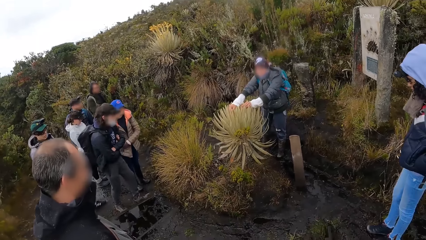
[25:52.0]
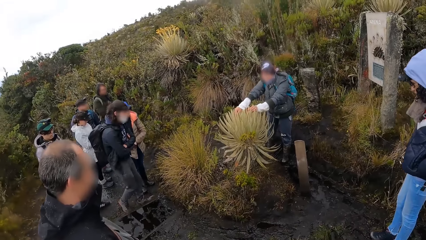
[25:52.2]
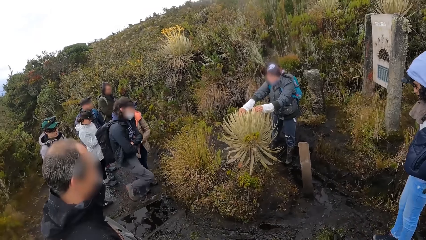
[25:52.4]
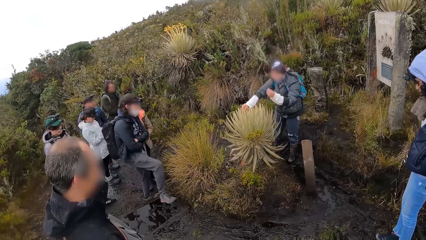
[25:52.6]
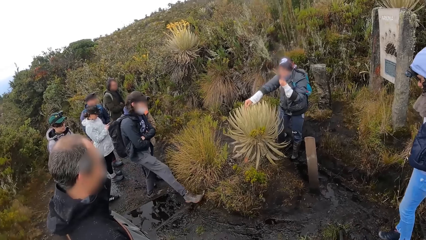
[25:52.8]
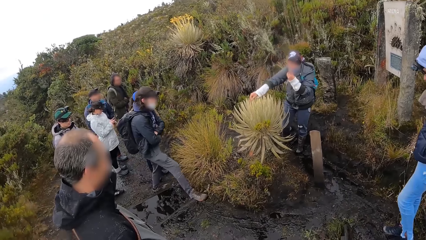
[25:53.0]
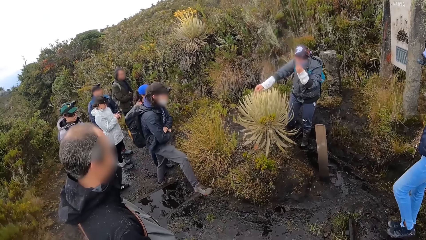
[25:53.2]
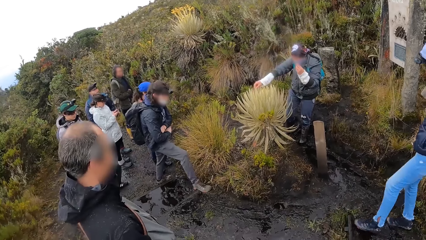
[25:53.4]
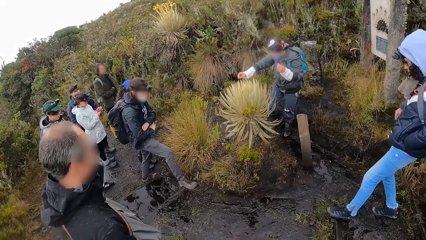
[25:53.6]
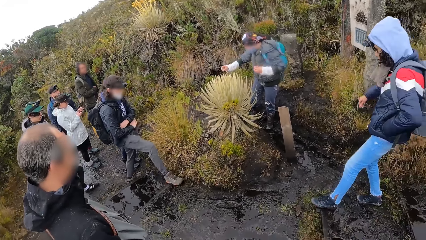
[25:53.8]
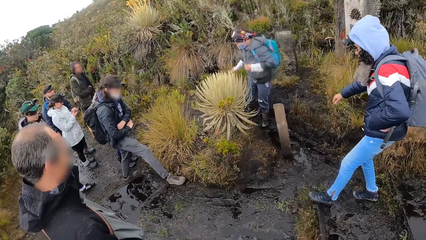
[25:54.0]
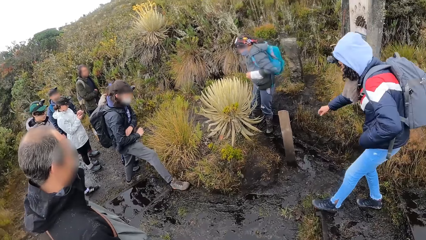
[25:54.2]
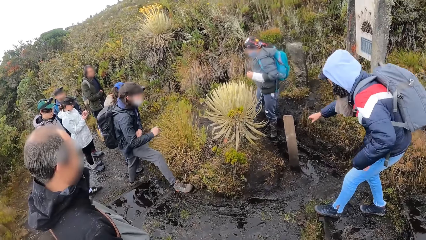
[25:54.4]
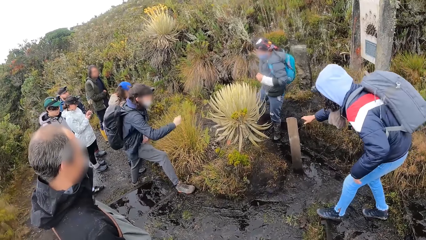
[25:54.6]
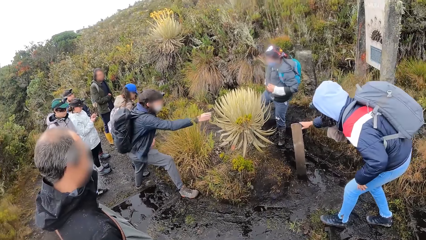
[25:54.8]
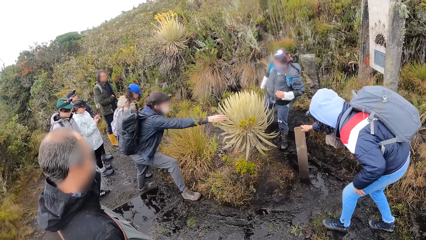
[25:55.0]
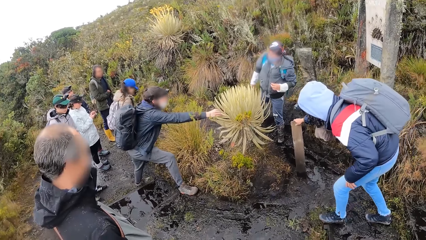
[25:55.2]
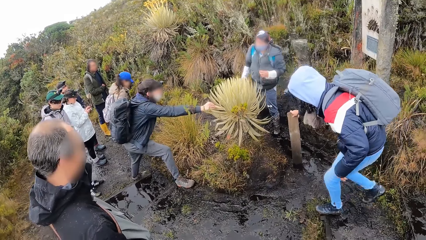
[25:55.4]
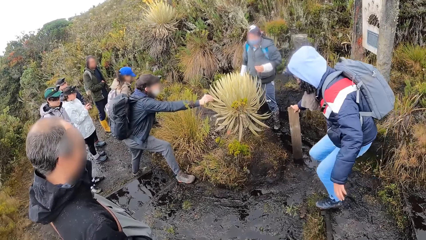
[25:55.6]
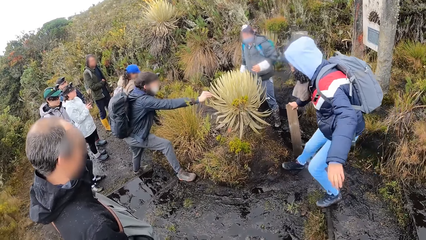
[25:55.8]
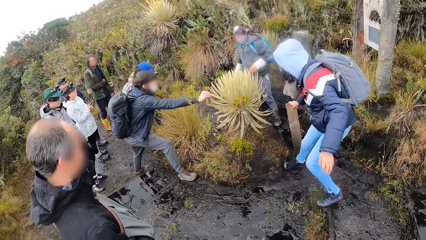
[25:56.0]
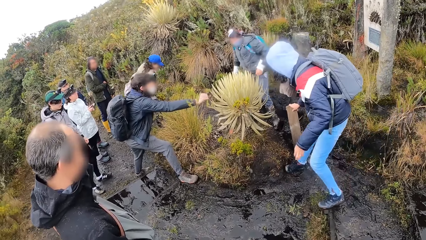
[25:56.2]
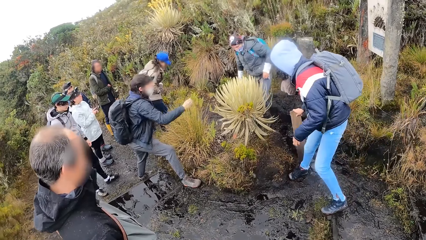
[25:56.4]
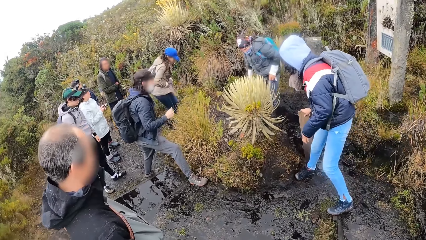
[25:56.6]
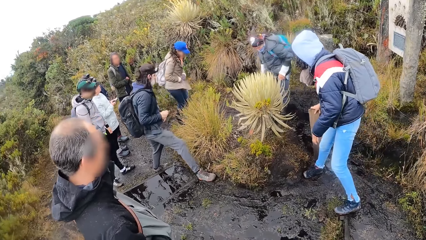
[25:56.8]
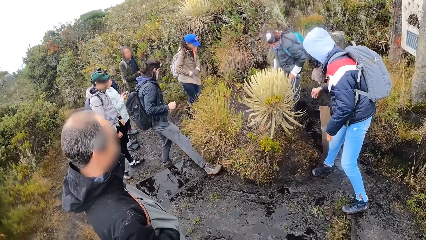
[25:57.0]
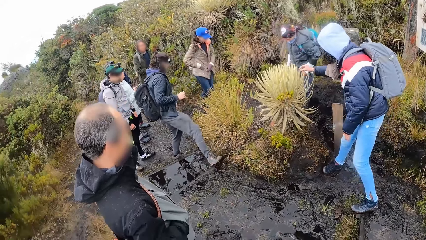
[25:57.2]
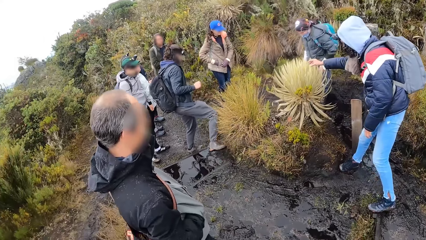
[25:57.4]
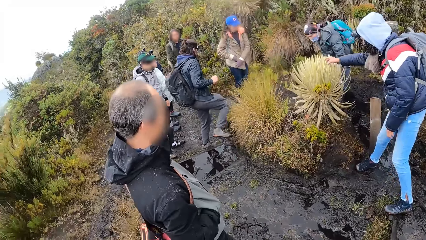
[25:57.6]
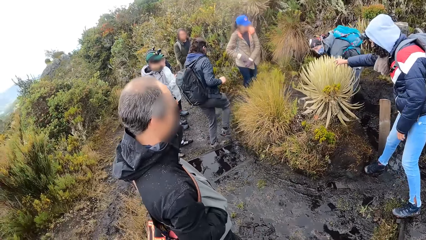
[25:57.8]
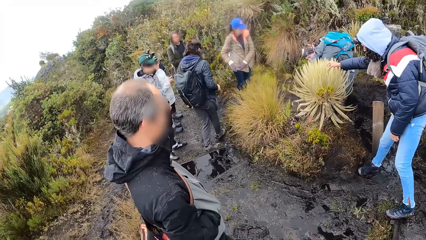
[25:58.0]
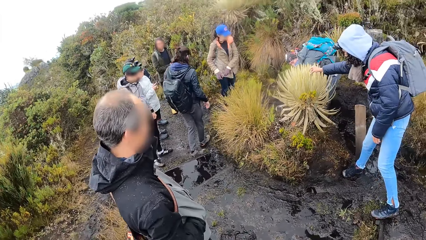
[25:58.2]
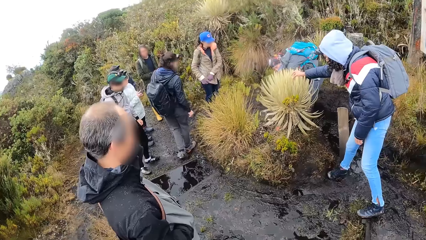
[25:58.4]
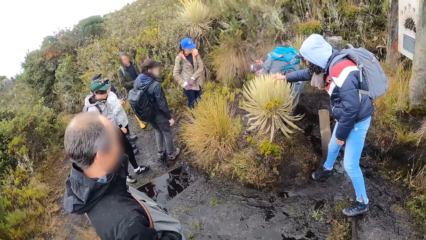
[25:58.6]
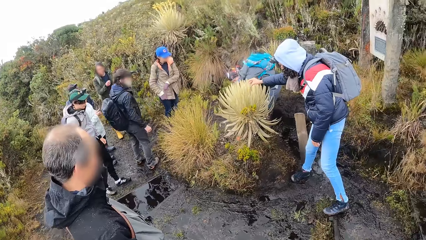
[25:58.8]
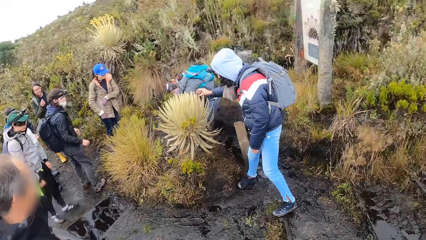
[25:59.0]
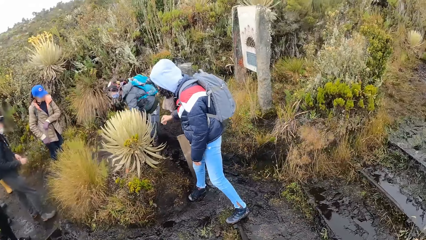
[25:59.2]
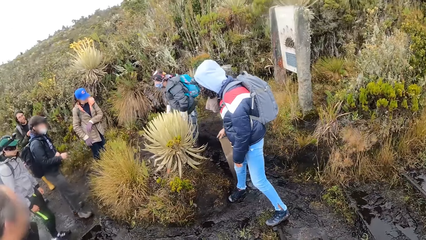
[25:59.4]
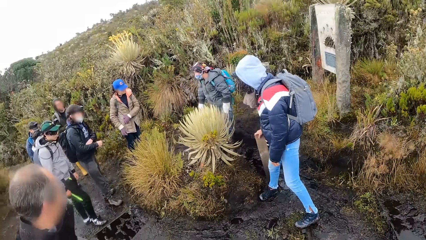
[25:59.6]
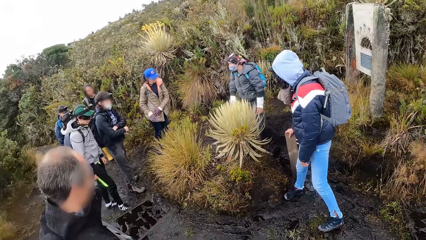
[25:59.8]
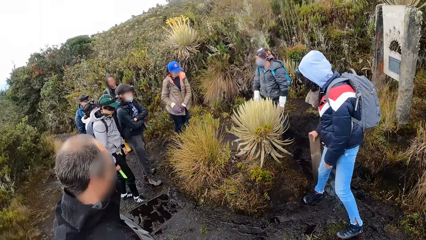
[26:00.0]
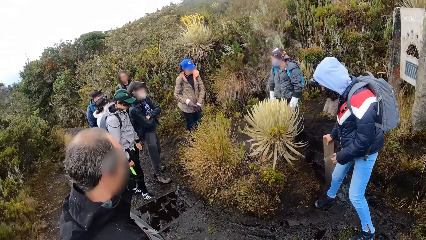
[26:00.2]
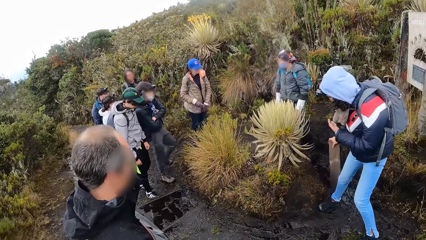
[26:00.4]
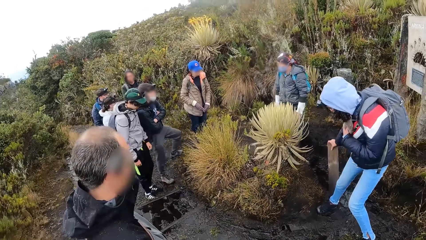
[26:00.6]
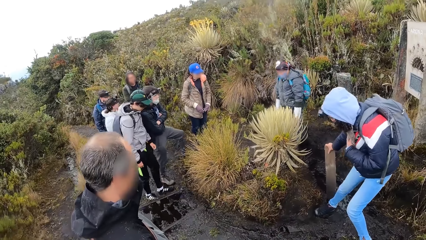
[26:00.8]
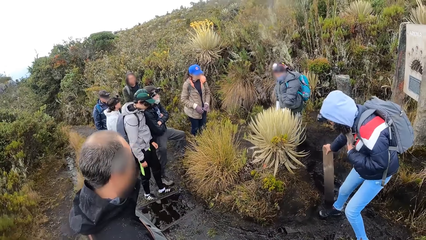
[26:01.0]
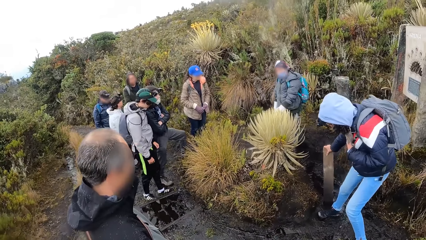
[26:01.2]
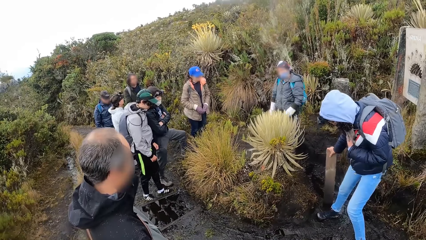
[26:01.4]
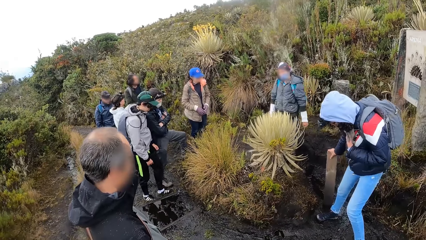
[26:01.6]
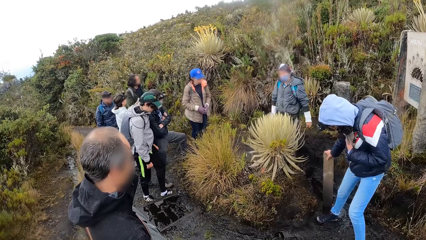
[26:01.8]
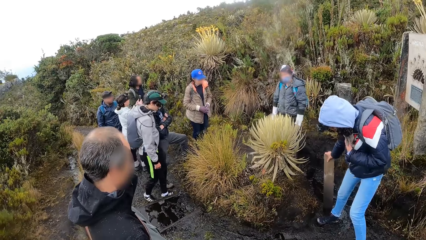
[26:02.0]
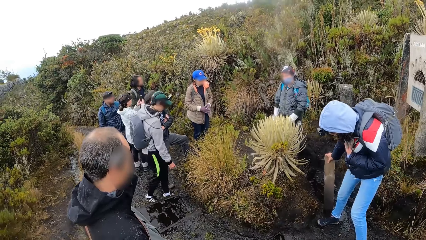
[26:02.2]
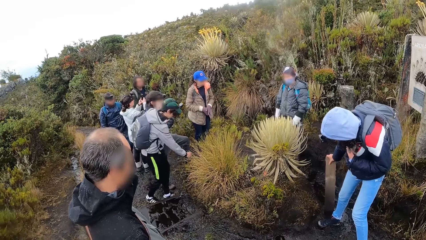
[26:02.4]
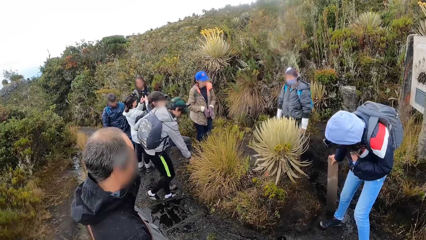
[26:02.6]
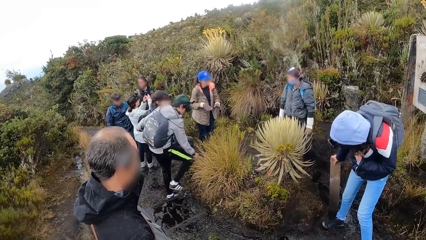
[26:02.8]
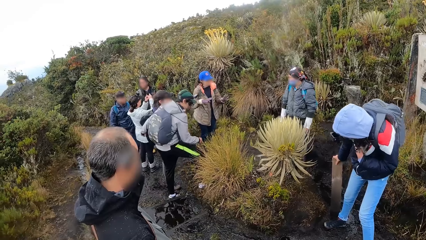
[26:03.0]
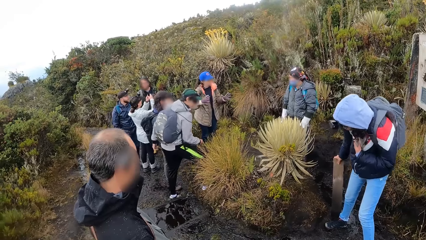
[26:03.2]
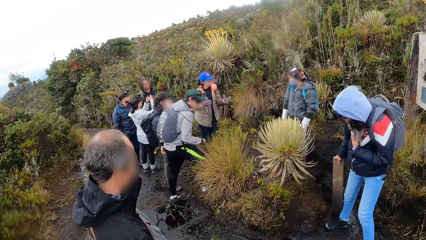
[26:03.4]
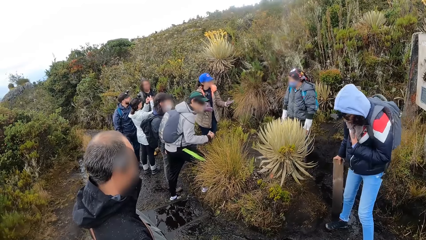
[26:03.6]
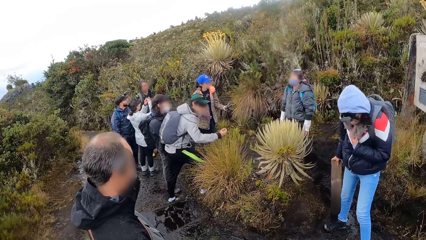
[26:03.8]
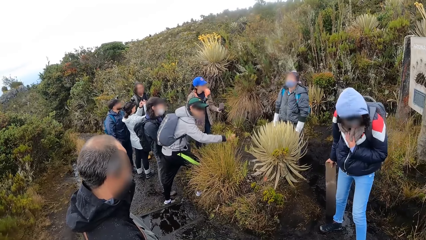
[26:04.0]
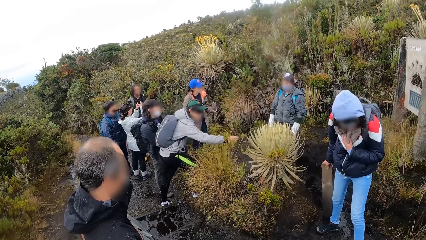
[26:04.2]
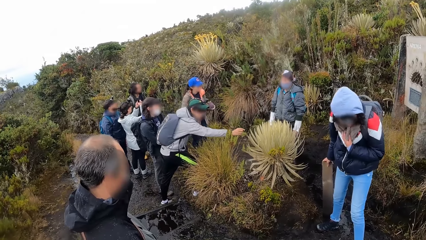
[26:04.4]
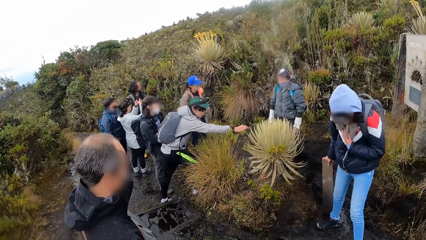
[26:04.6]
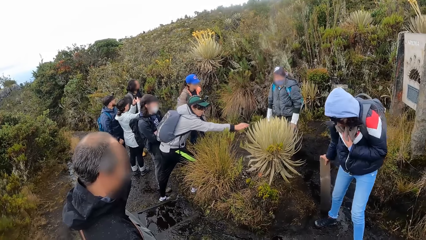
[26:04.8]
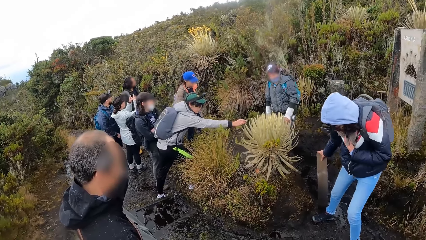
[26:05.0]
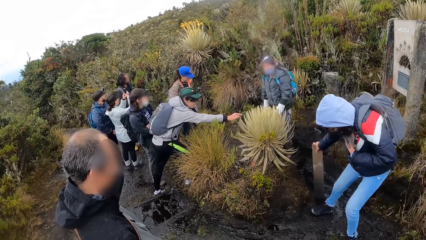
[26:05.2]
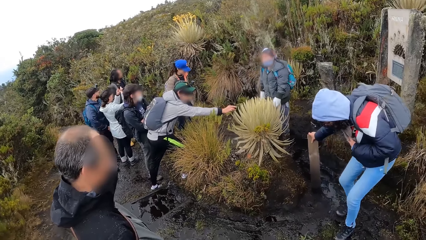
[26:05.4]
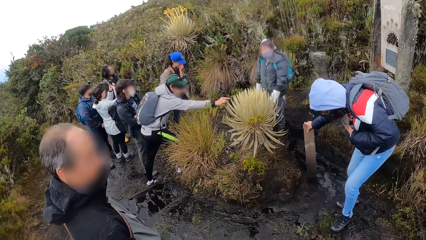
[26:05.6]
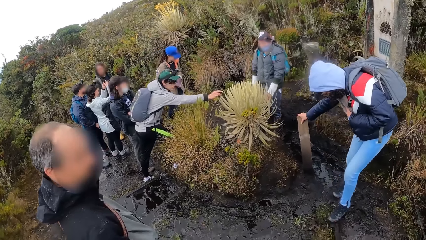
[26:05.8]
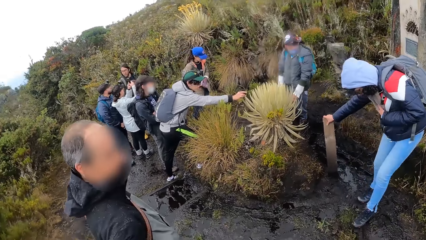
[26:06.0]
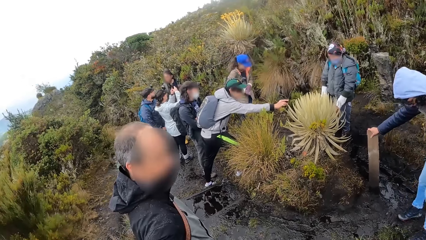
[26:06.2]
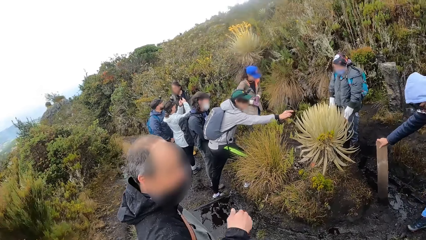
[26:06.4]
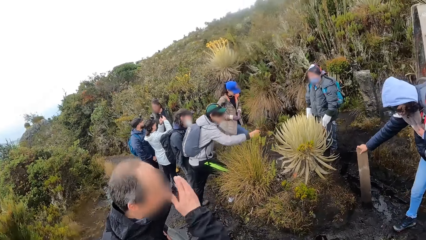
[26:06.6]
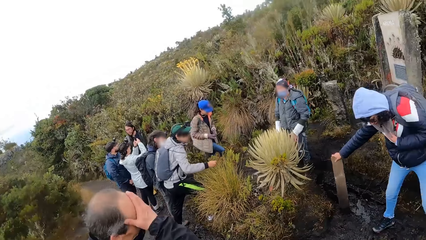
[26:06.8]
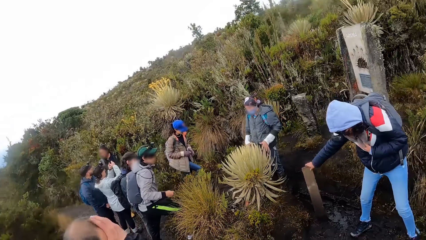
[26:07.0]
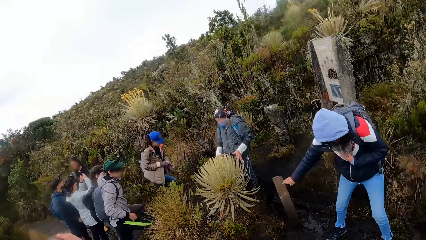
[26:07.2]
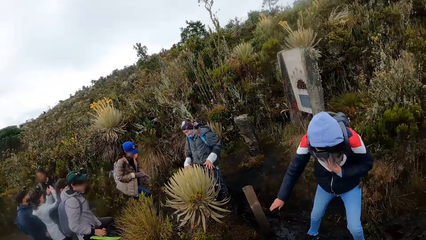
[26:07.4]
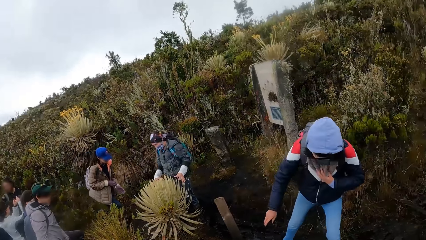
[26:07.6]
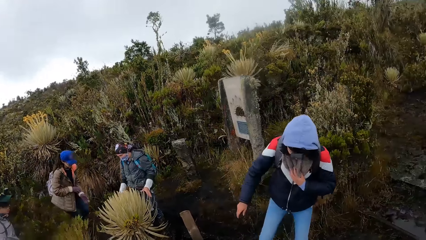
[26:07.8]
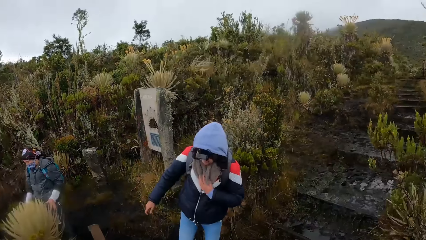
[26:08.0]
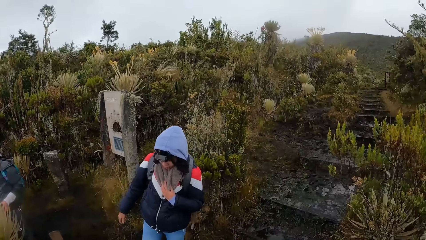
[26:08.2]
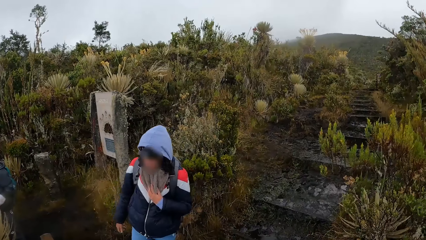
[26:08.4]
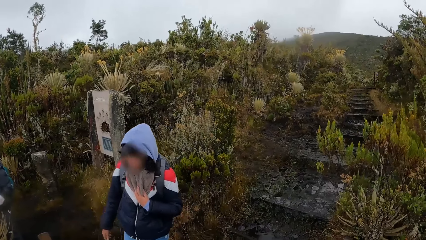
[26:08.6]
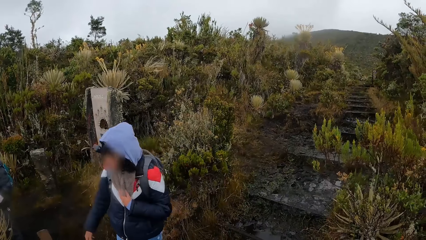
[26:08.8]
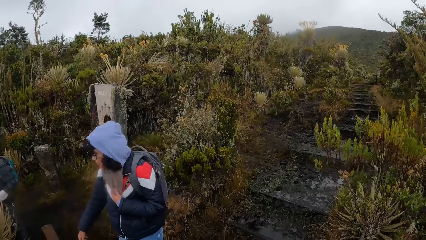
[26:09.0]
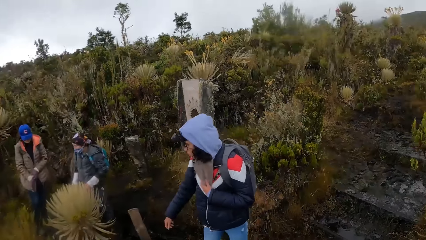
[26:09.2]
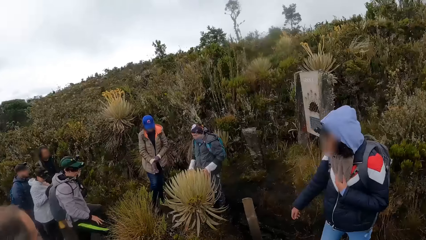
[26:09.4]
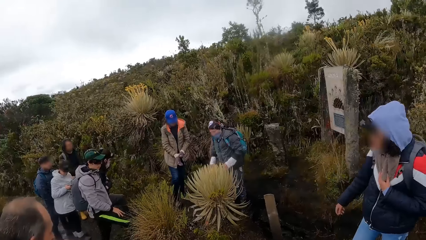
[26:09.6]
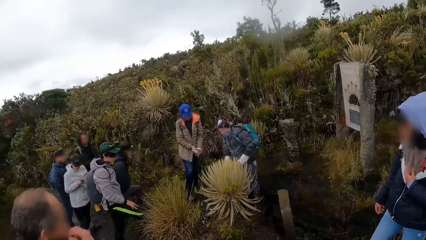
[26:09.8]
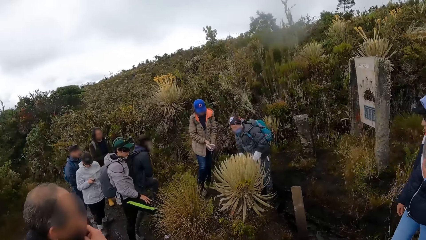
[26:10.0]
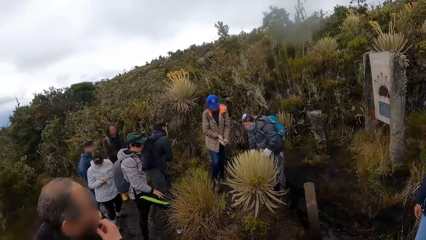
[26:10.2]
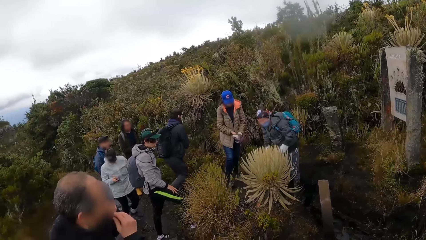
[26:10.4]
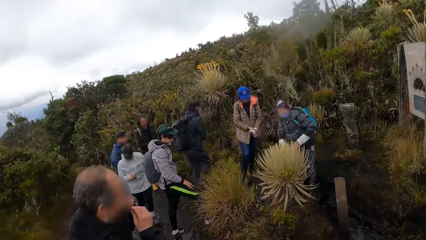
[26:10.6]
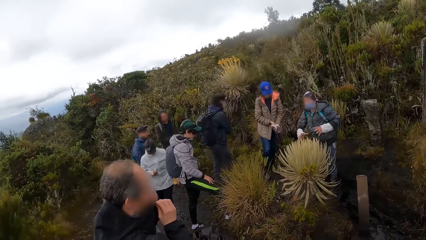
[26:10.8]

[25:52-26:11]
The woman touches the plants with her right hand. The woman interacts with other people.
